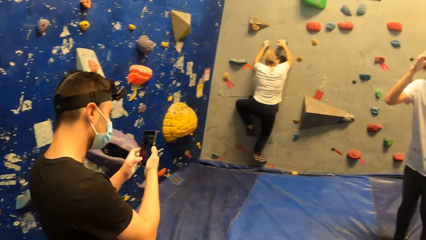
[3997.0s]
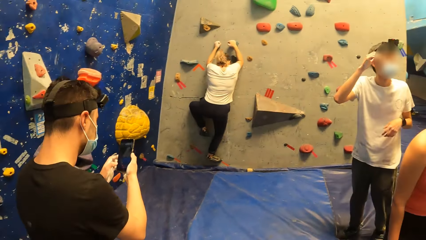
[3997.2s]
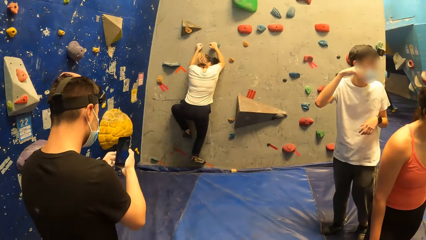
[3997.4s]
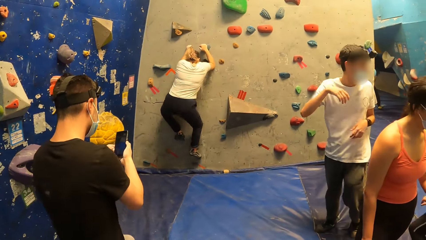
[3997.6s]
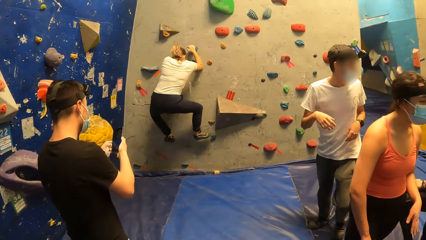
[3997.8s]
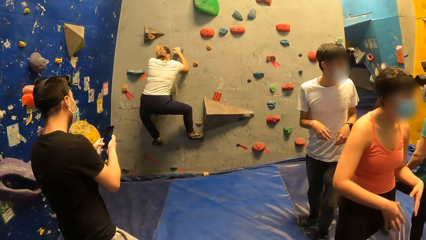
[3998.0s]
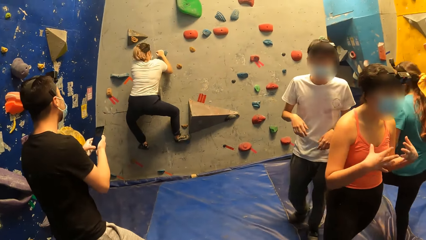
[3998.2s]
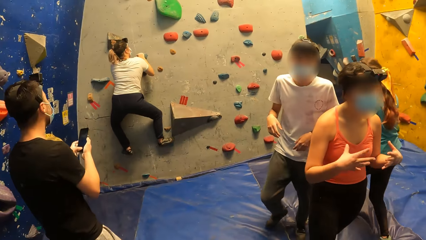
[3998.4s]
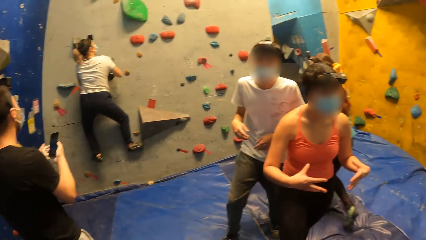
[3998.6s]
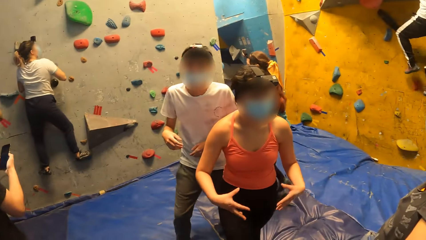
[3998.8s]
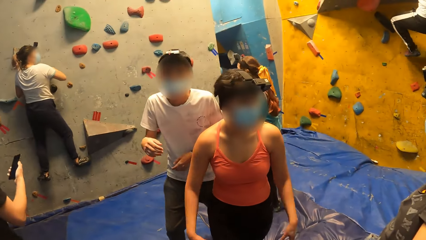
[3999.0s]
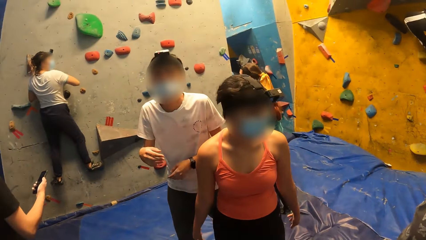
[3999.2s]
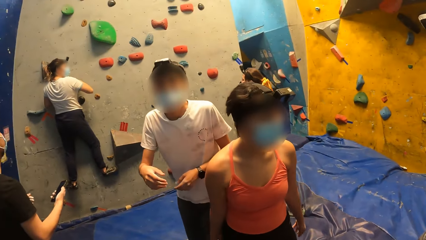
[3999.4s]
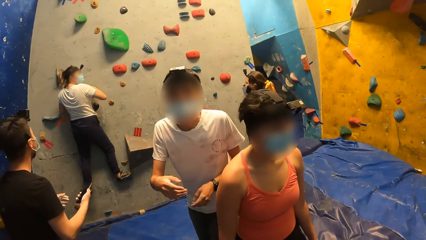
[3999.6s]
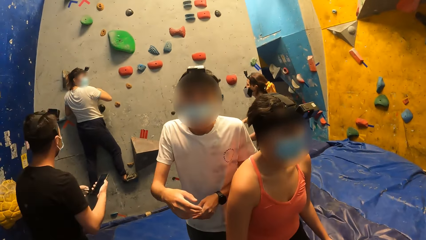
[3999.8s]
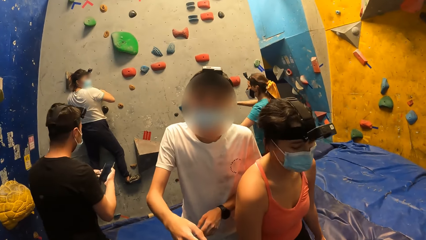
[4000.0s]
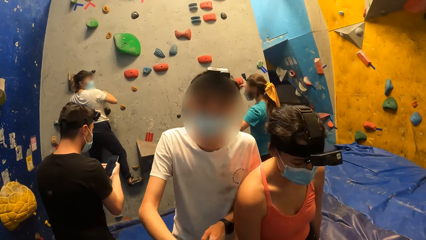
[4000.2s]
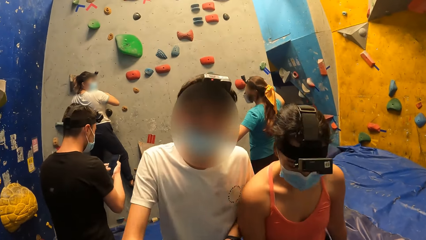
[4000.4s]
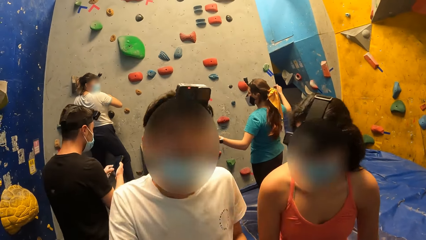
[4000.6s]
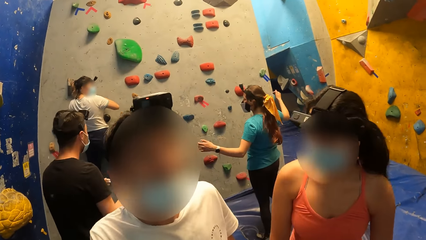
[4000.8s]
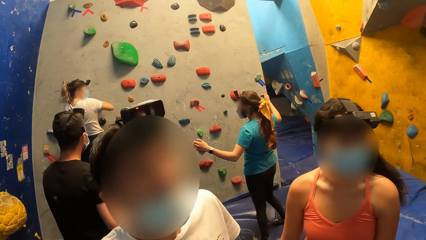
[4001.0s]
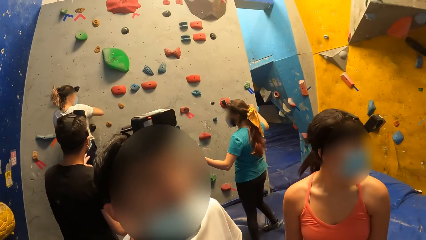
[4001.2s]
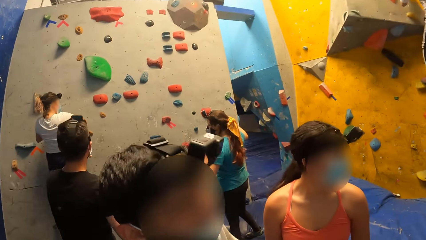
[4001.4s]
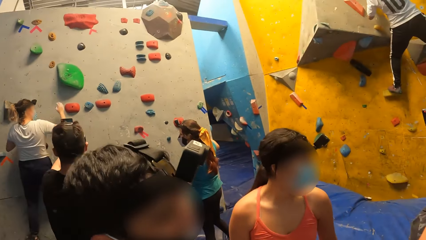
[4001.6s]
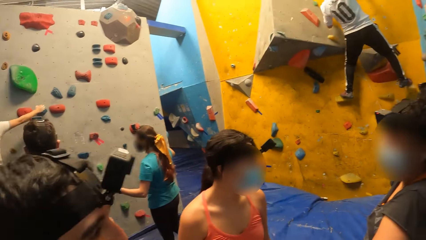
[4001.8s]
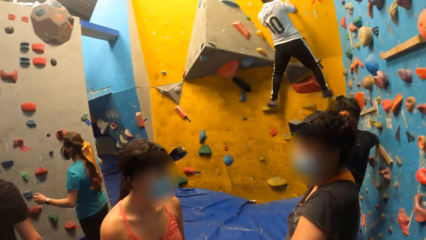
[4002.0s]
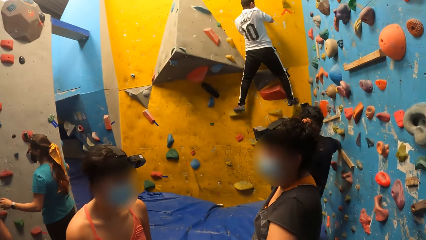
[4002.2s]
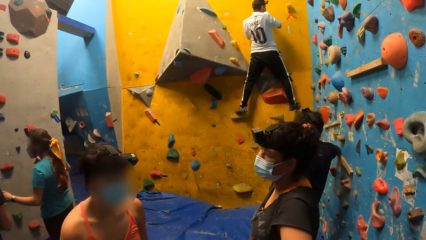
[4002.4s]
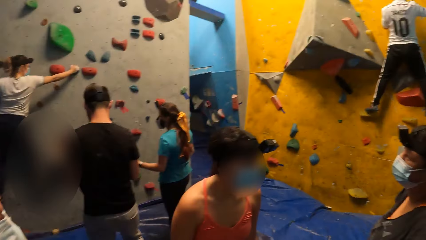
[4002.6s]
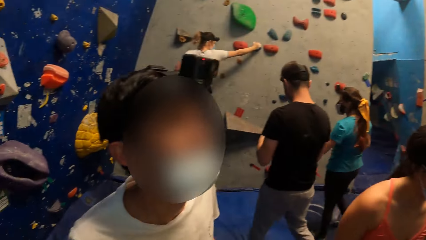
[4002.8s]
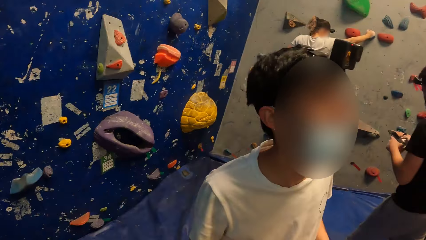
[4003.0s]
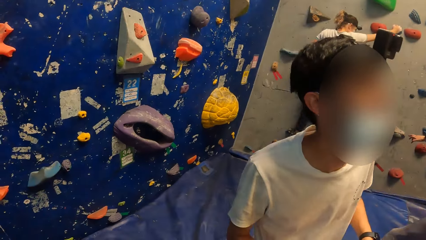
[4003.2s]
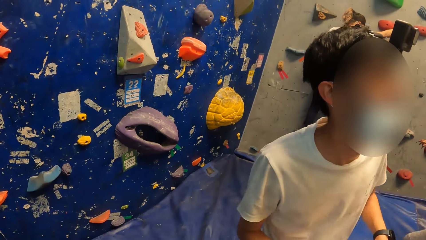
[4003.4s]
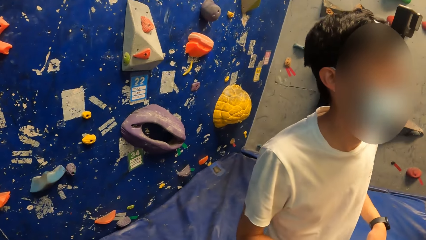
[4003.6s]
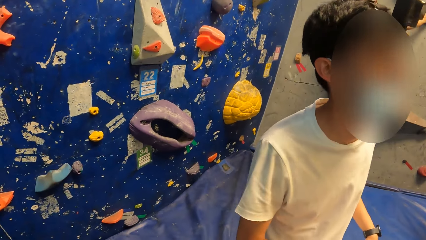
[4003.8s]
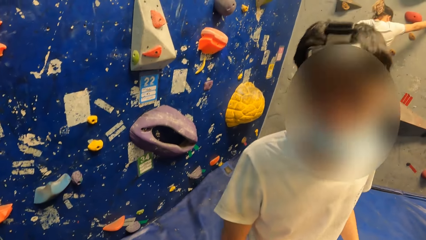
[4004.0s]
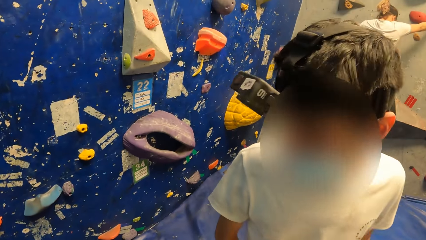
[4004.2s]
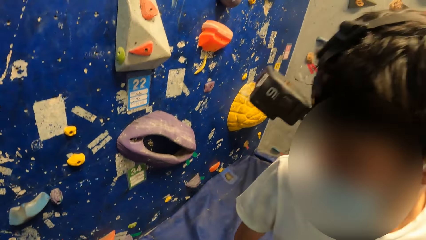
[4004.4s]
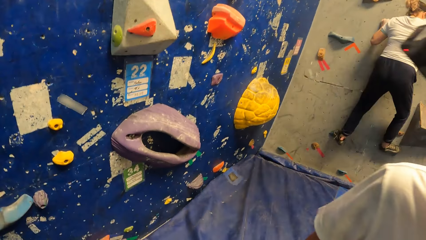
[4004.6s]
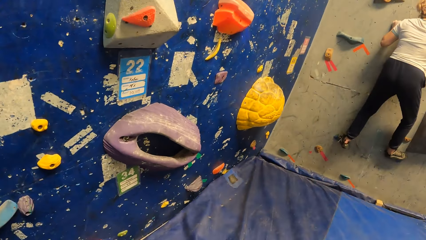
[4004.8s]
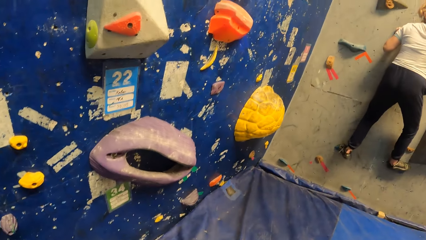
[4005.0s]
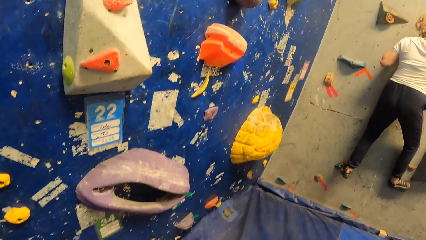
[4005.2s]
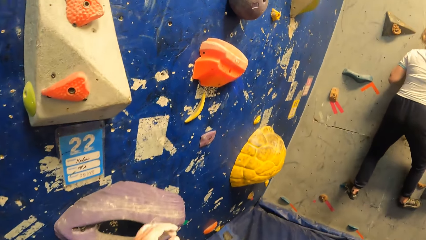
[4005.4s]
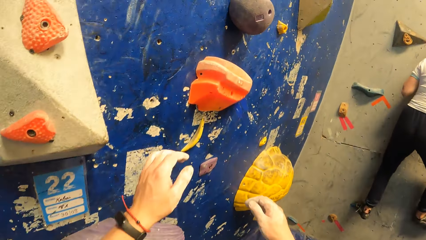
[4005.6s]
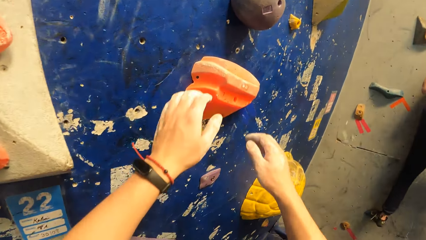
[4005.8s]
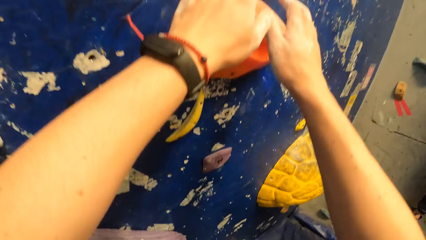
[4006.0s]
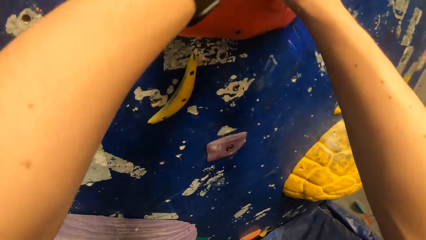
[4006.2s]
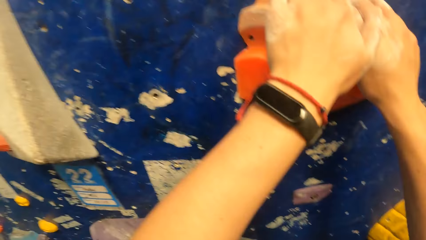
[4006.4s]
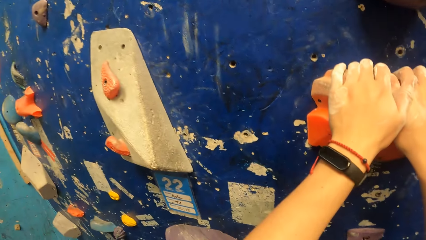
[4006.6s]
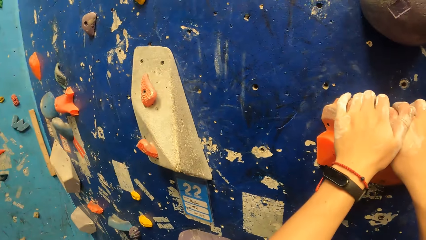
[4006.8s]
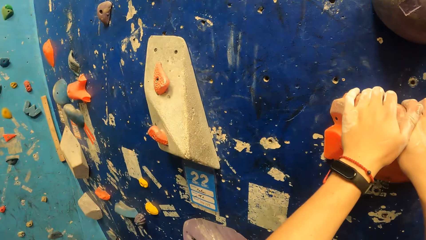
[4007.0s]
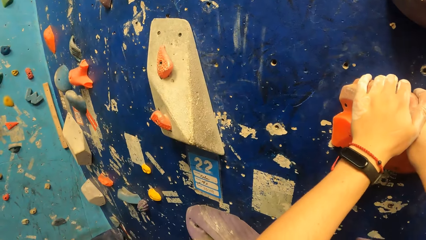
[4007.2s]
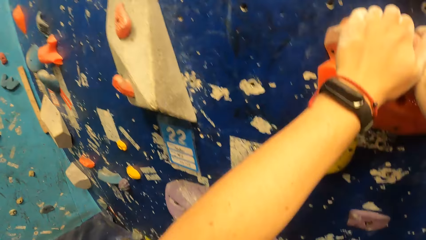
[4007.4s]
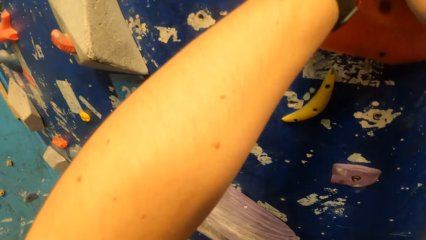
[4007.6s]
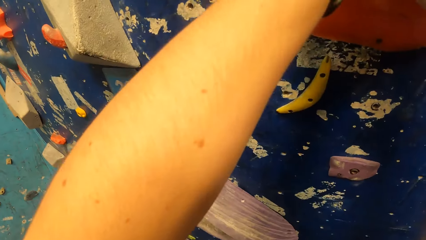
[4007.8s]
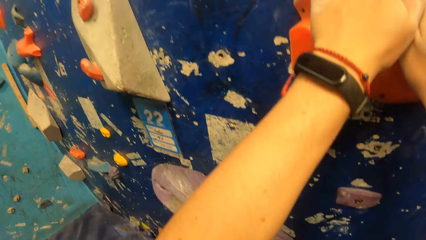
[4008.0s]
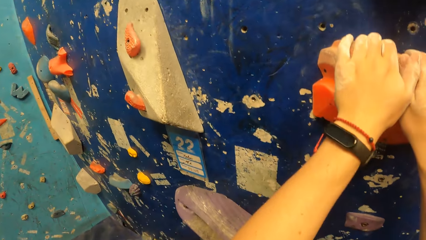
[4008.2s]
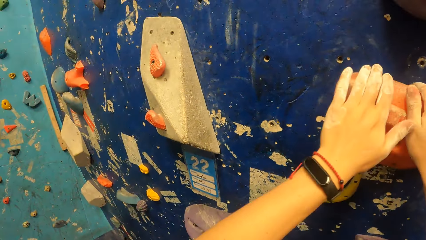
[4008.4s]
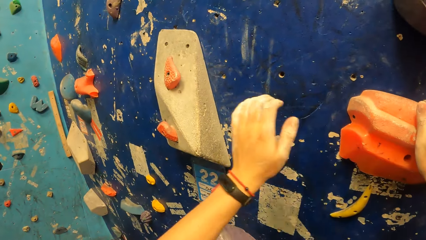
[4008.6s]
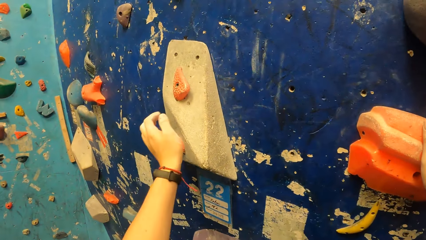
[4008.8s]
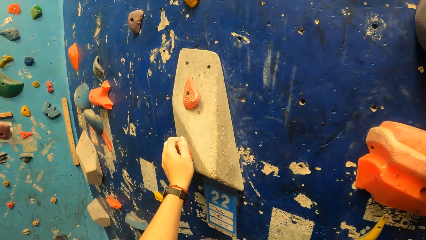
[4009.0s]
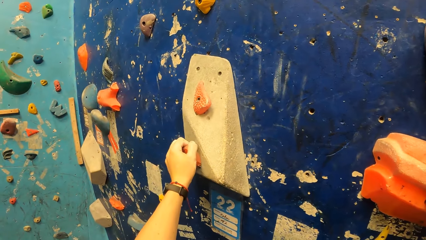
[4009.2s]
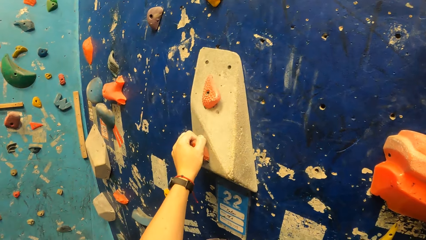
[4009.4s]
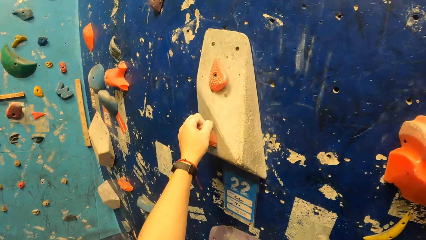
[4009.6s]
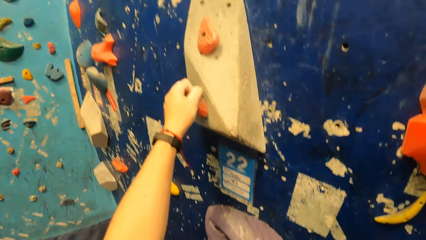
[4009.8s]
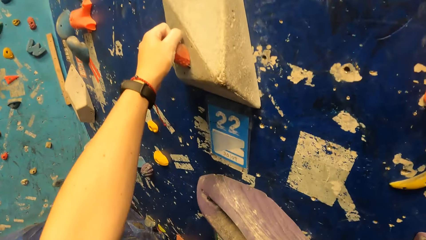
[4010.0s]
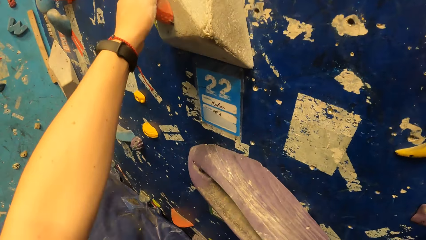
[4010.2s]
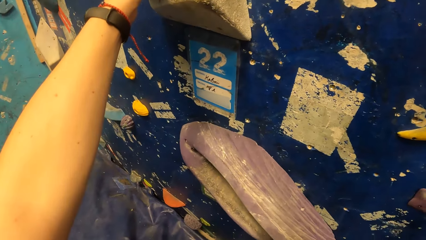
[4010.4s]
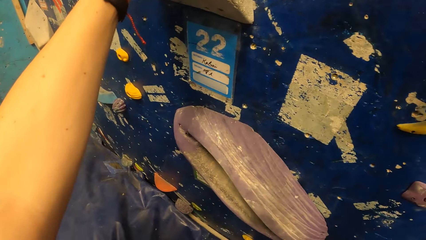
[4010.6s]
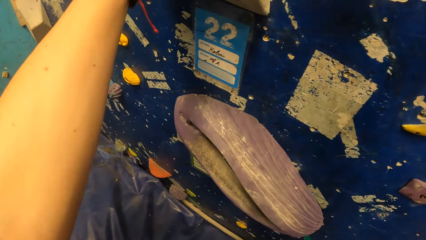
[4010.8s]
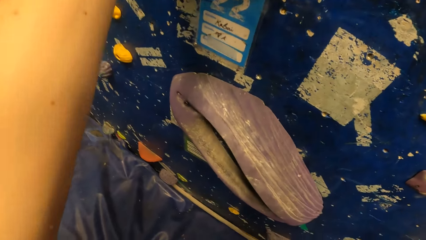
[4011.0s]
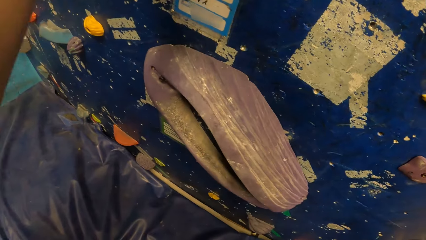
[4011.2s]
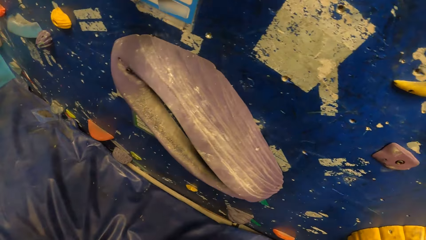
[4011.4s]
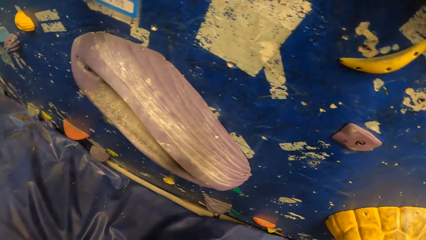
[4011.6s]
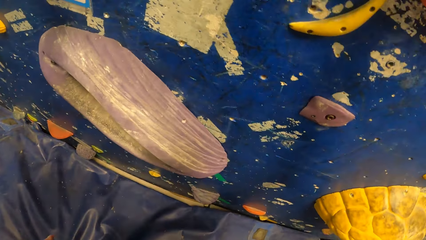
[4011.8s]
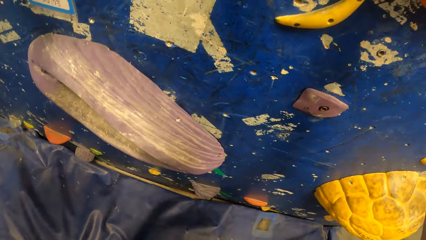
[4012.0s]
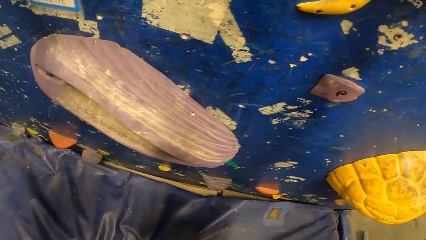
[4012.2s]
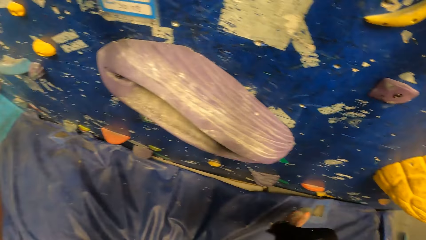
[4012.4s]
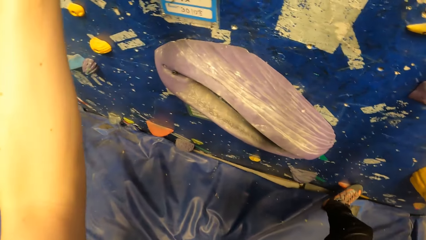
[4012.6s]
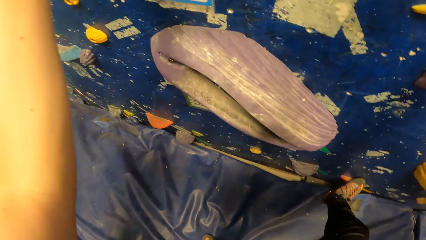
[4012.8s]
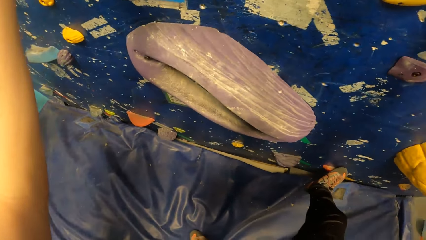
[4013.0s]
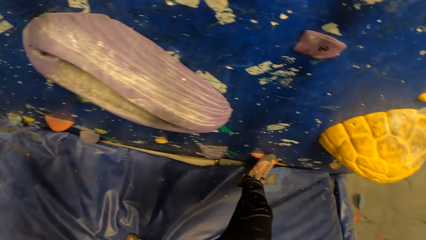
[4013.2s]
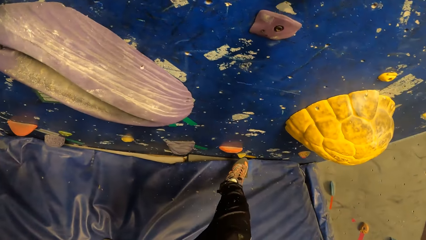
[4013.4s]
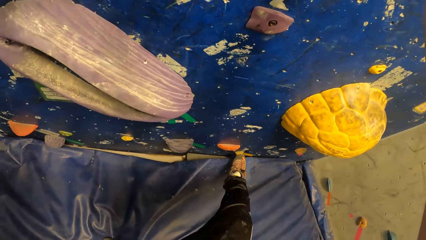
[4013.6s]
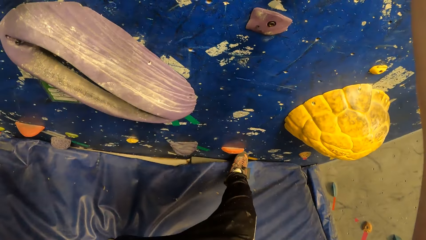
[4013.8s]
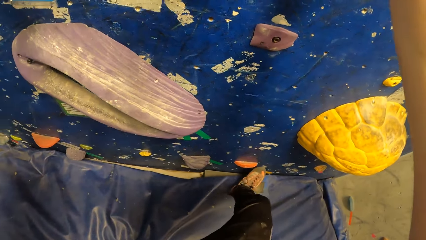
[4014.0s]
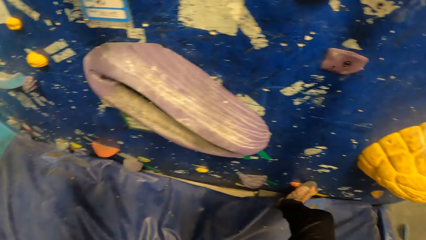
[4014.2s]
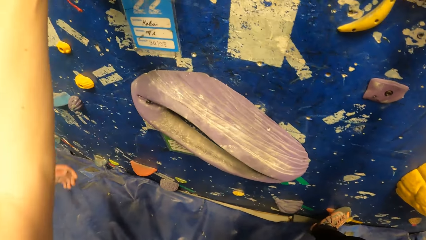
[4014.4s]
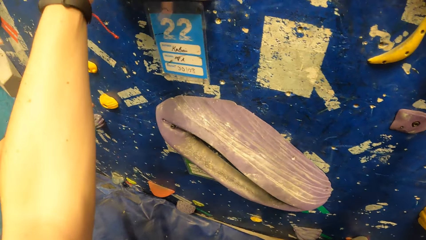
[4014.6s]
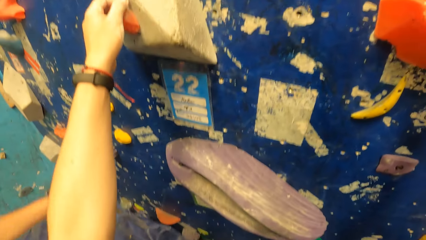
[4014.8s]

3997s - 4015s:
A woman gestures her hands. A man walks around the room. The camera wearer looks around the room. He walks toward the climbing board. He holds a boulder or hook on the bouldering wall with both hands. He pulls his hand off the hook. He climbs the bouldering wall. He holds the hook. He steps on the climbing board.
